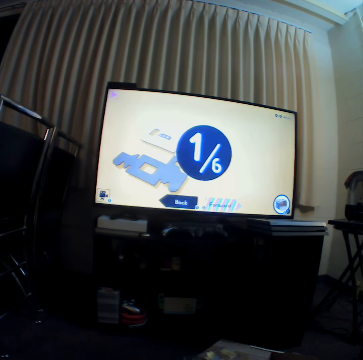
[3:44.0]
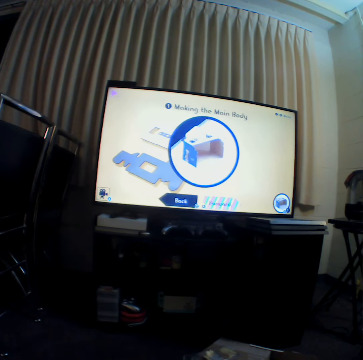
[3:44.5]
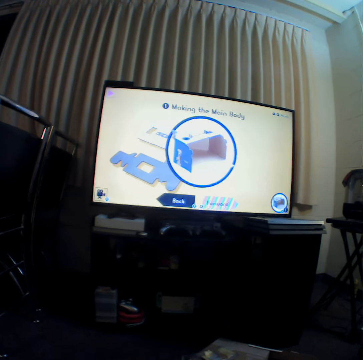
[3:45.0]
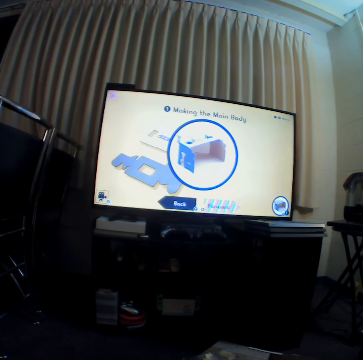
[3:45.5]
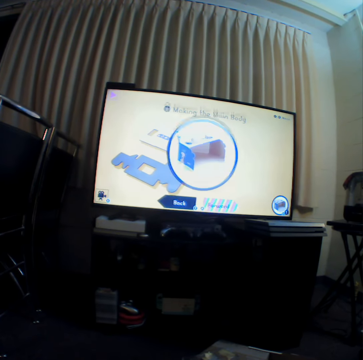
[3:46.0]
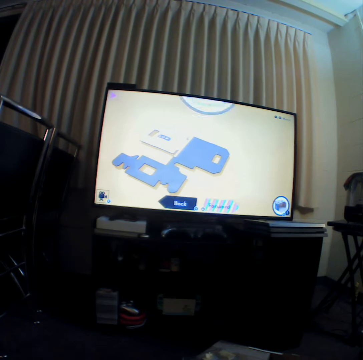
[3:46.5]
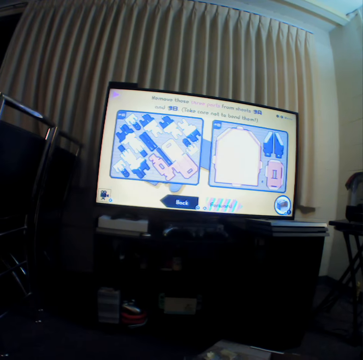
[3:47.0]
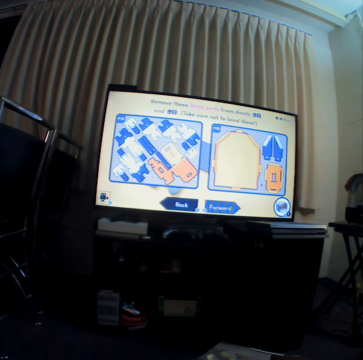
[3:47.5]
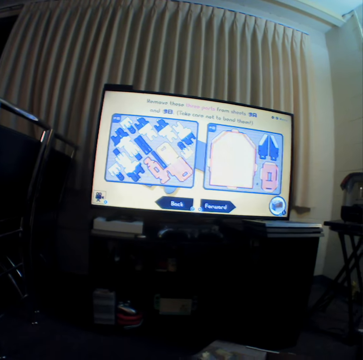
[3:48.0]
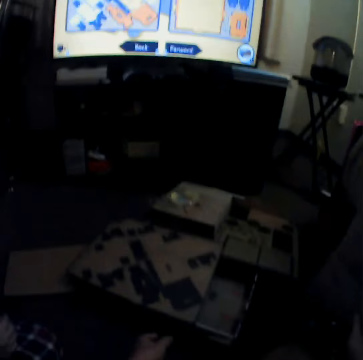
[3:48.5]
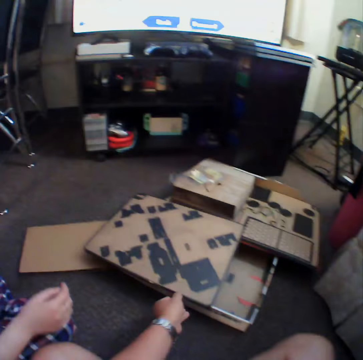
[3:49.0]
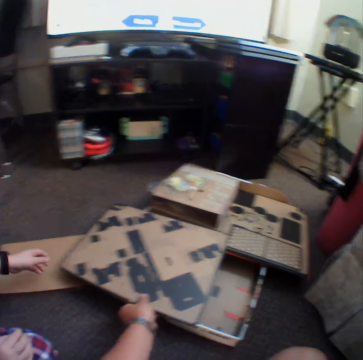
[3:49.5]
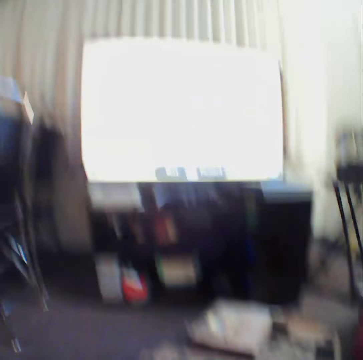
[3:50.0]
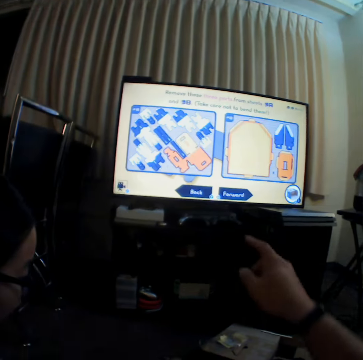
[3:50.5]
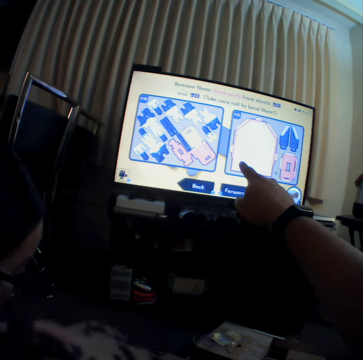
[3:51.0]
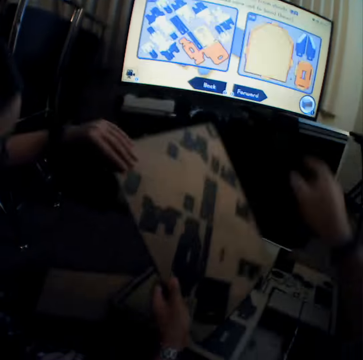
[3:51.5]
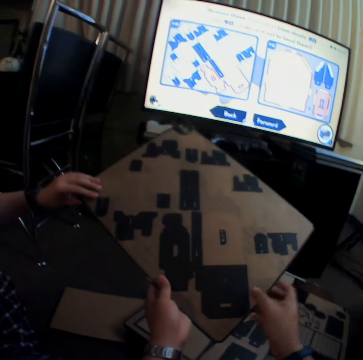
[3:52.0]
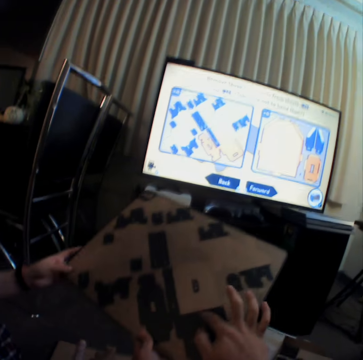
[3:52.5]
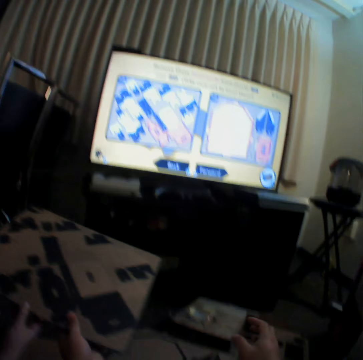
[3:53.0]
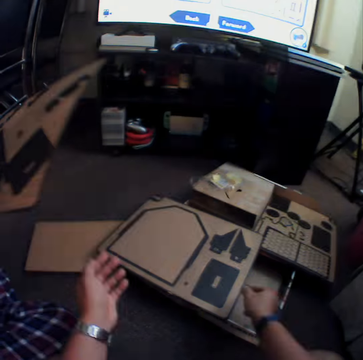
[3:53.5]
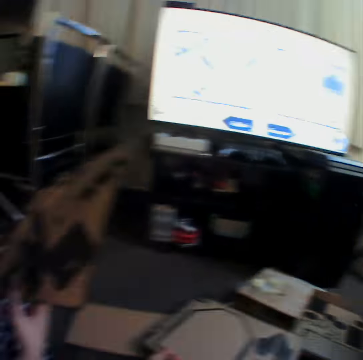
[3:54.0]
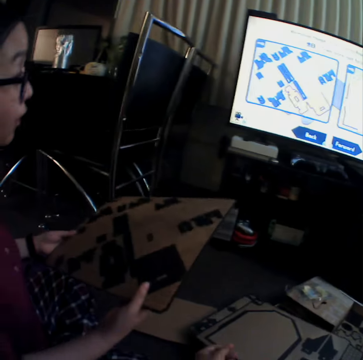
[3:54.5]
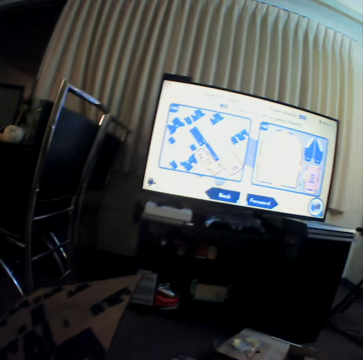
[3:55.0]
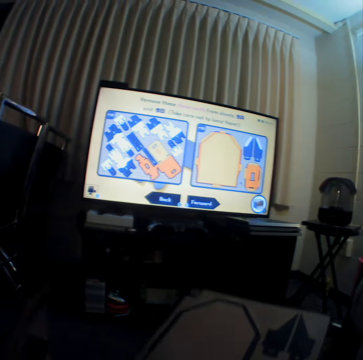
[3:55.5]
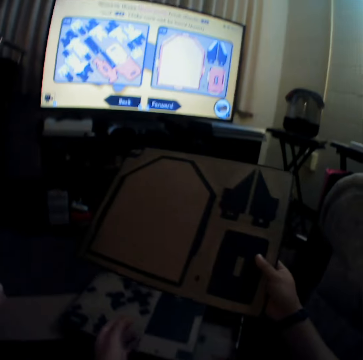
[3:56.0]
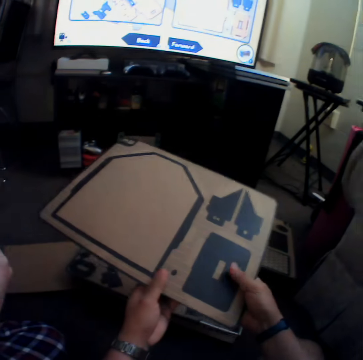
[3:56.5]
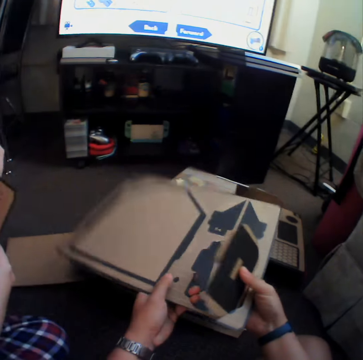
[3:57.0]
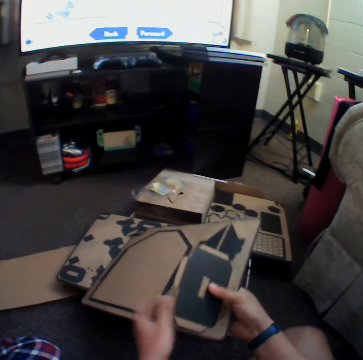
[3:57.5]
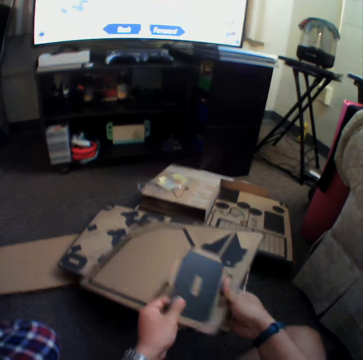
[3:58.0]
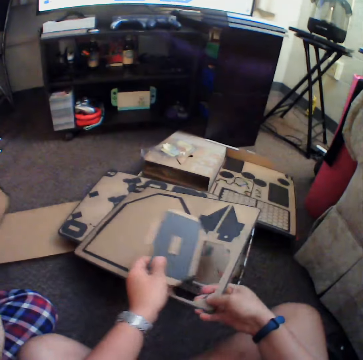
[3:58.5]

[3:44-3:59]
The camera wearer moves craft material, points a finger and holds the craft material. A woman takes the craft material from the camera wearer. The camera wearer picks up craft materials. They press the craft material.

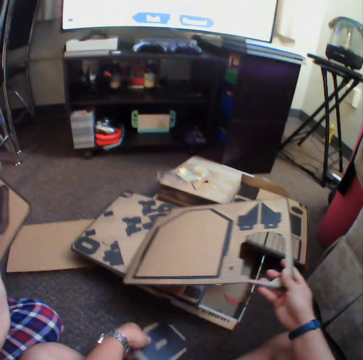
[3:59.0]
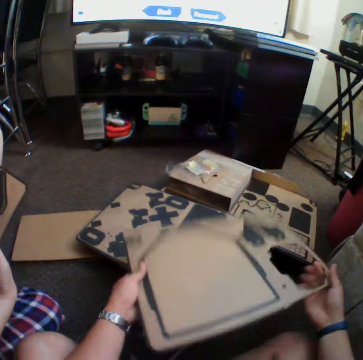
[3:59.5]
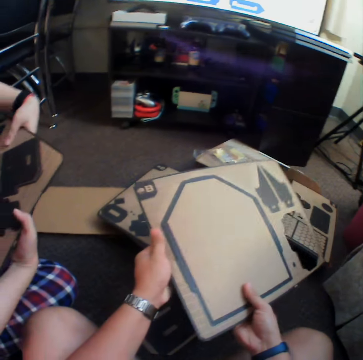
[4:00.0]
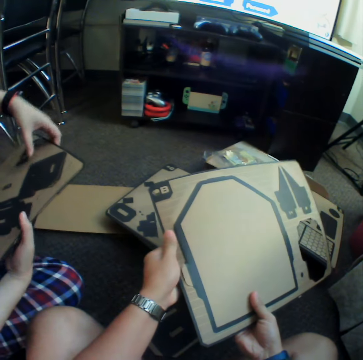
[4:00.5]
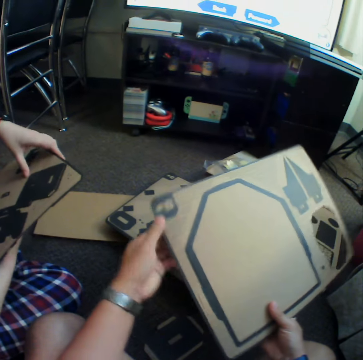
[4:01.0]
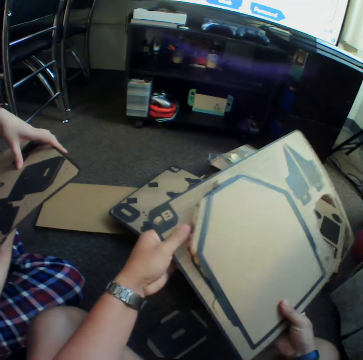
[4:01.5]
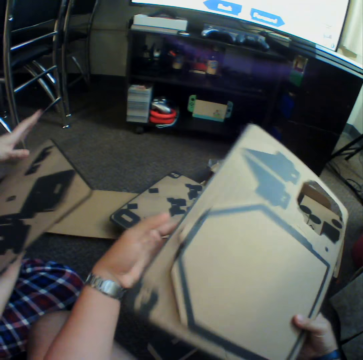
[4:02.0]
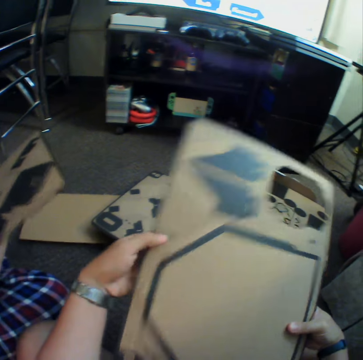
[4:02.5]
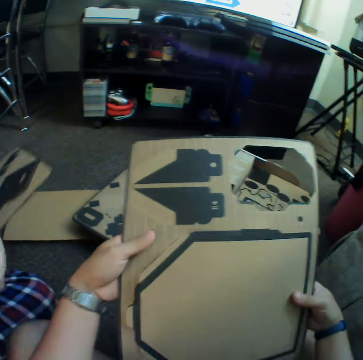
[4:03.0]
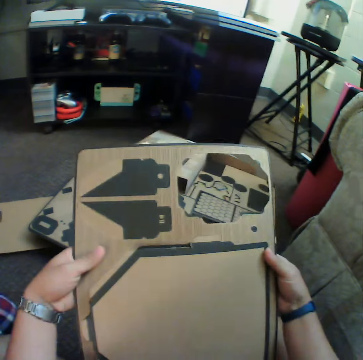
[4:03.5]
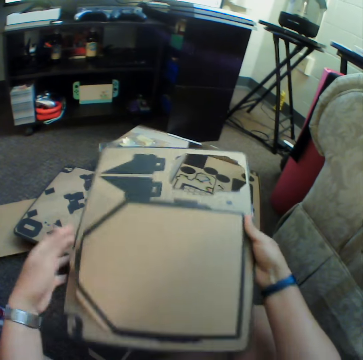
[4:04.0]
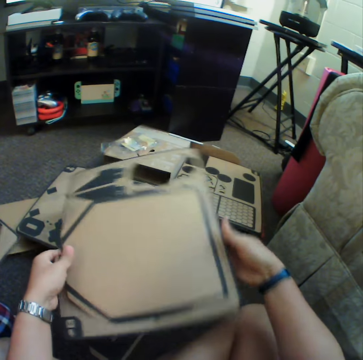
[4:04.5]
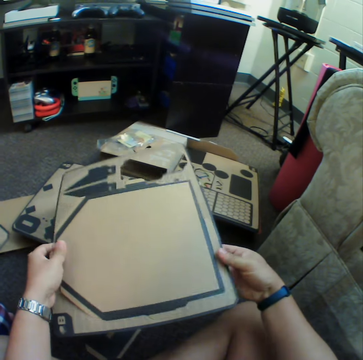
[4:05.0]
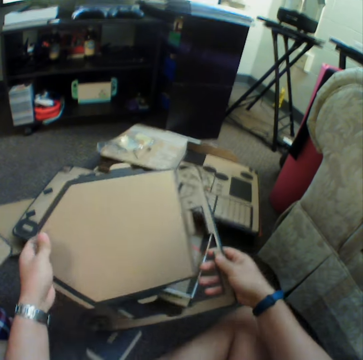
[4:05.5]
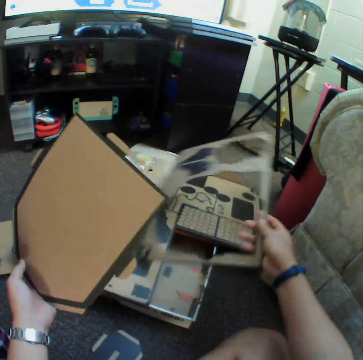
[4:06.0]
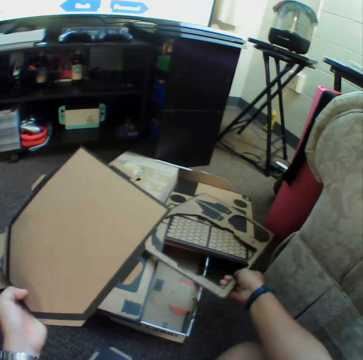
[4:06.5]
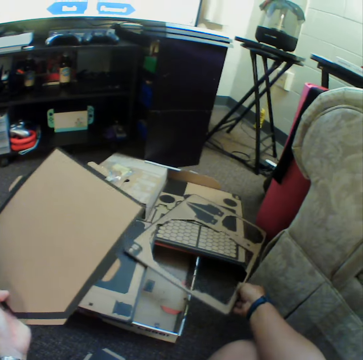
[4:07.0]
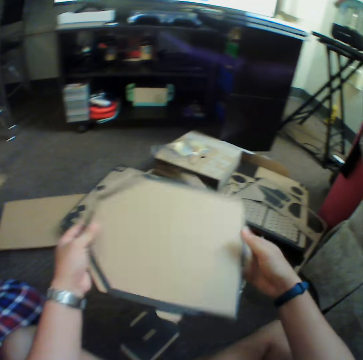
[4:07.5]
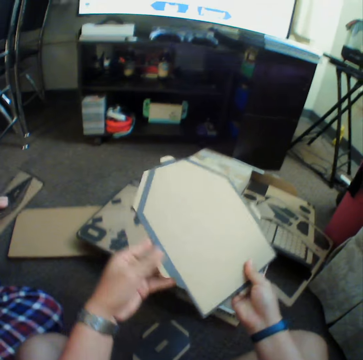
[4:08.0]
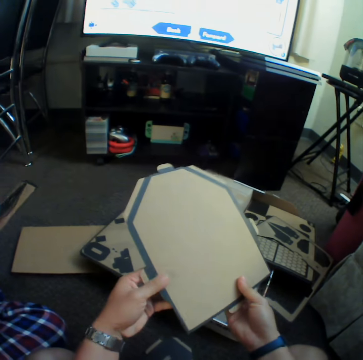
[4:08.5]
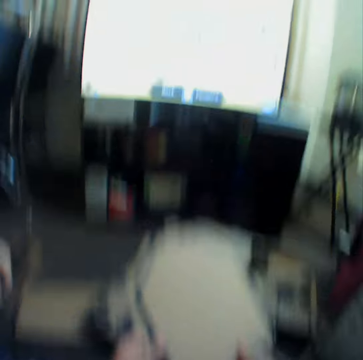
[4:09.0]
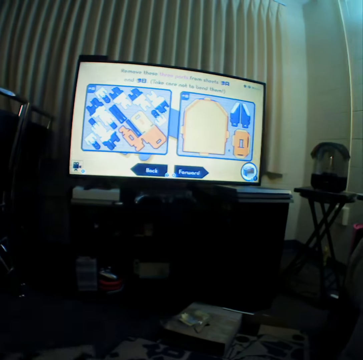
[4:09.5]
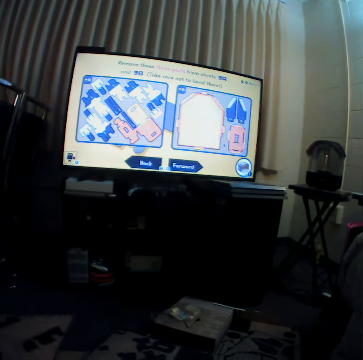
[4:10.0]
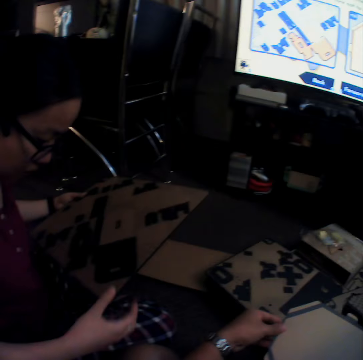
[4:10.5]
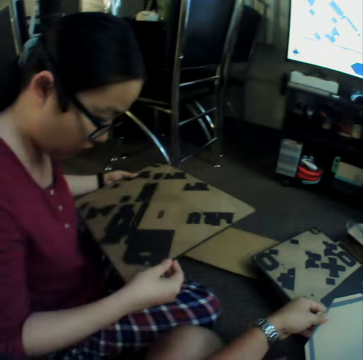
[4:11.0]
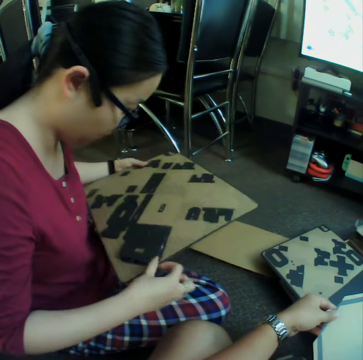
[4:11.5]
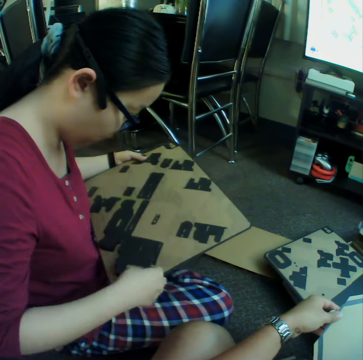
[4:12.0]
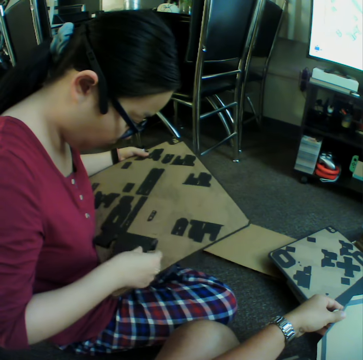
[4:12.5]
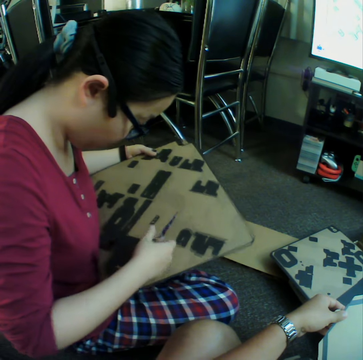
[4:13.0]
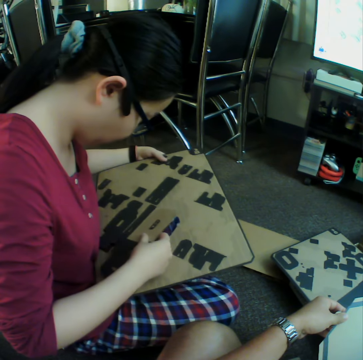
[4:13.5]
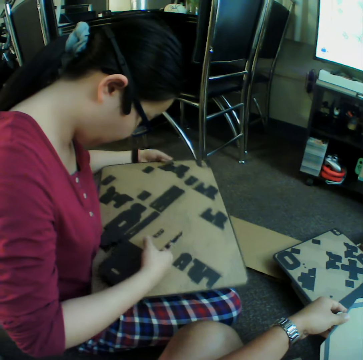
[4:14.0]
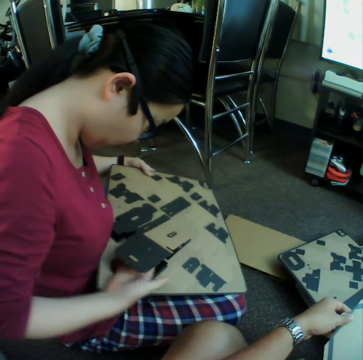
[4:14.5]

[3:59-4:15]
The camera wearer puts down the craft material. They press the craft material. They make something. They put down the craft material. A woman presses the craft material.

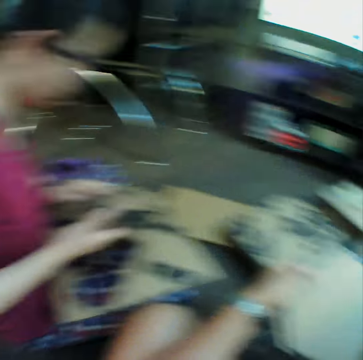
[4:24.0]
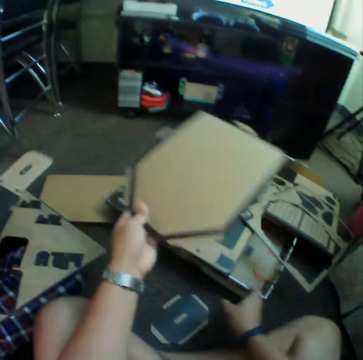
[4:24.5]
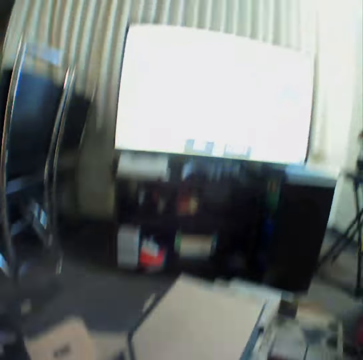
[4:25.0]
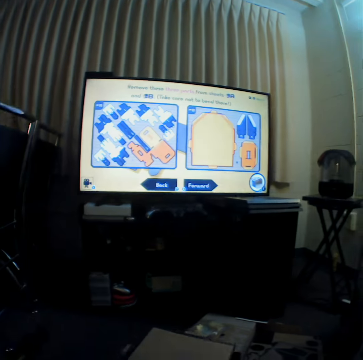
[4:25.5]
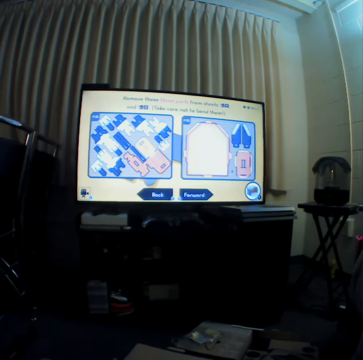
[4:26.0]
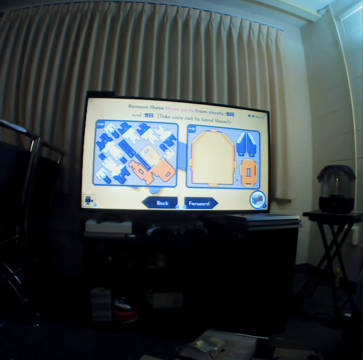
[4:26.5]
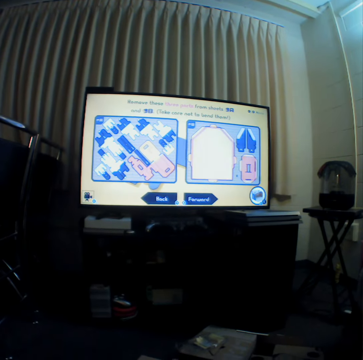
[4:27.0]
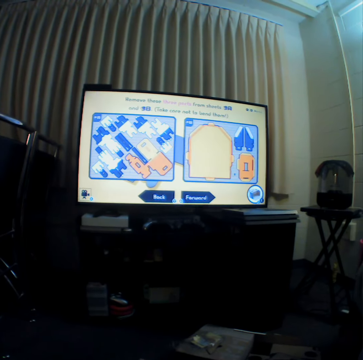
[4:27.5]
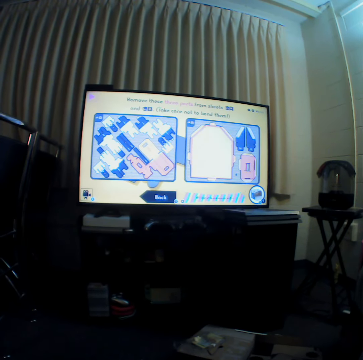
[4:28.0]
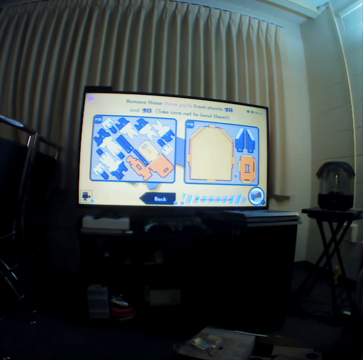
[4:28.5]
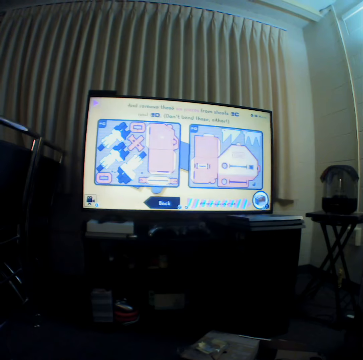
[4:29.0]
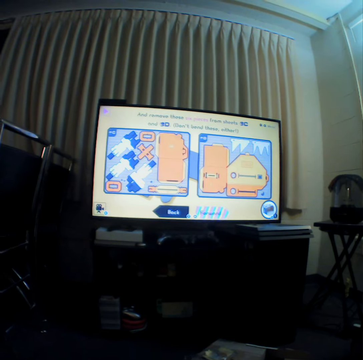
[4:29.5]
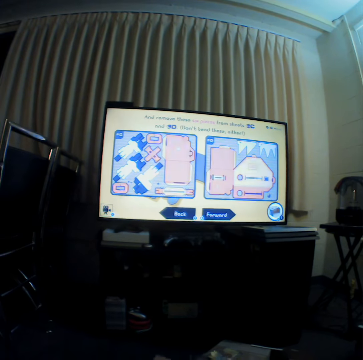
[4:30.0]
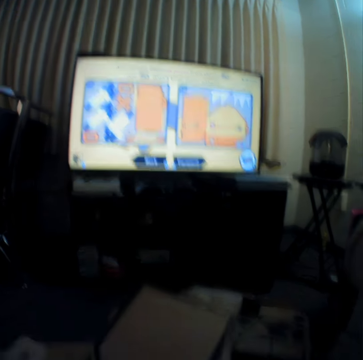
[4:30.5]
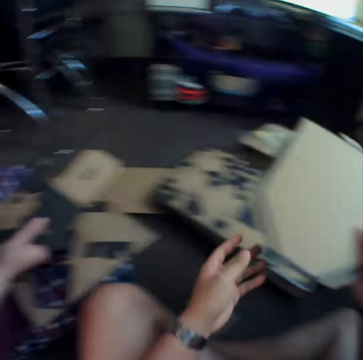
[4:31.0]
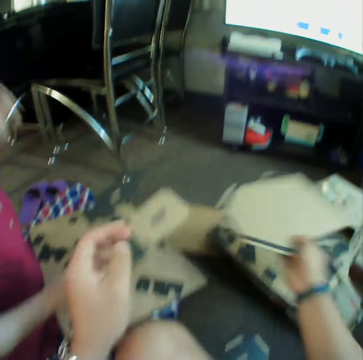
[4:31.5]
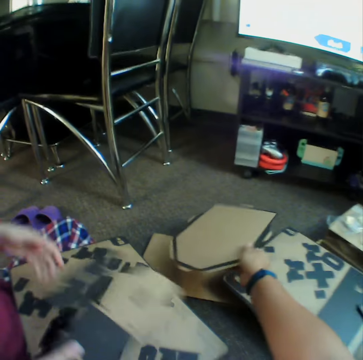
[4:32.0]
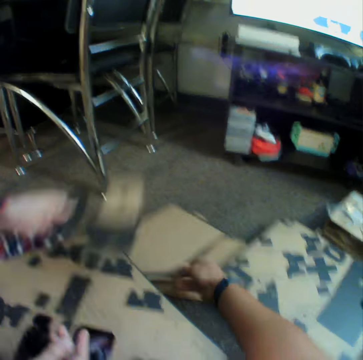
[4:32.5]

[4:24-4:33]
The camera wearer watches television. They put down craft material.
